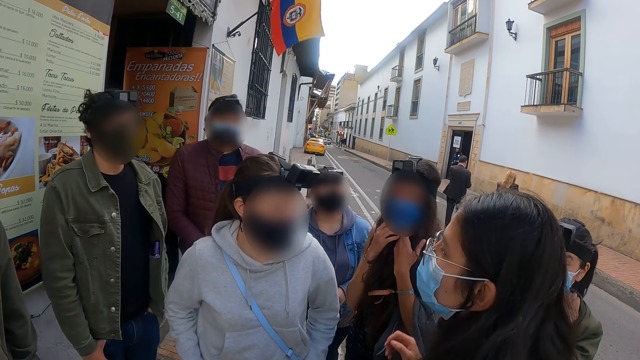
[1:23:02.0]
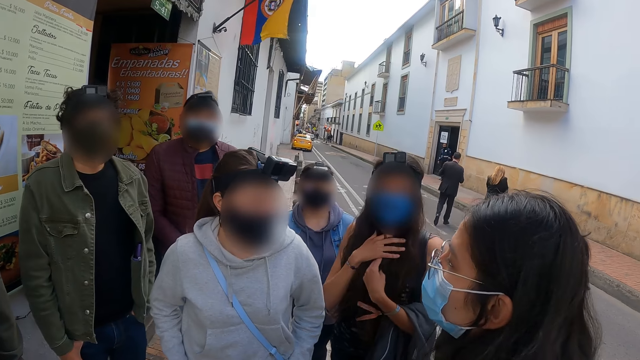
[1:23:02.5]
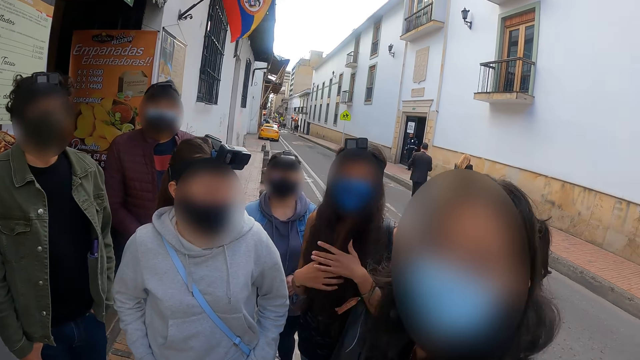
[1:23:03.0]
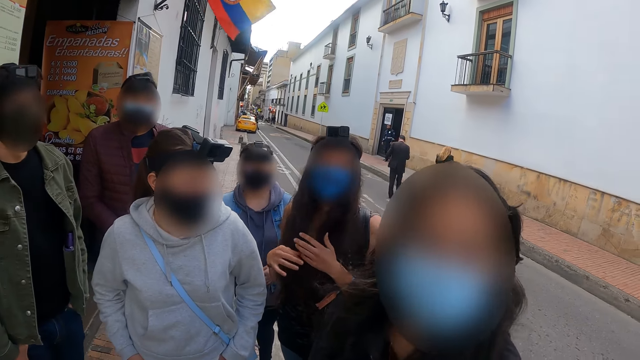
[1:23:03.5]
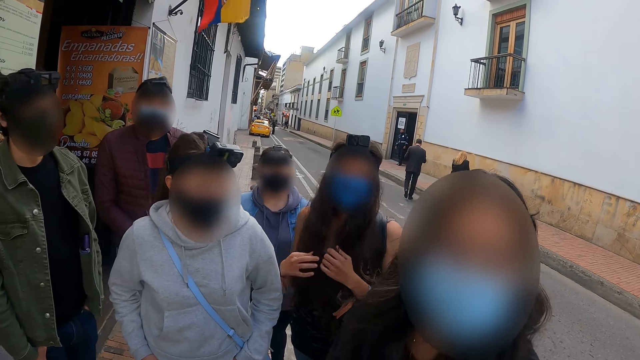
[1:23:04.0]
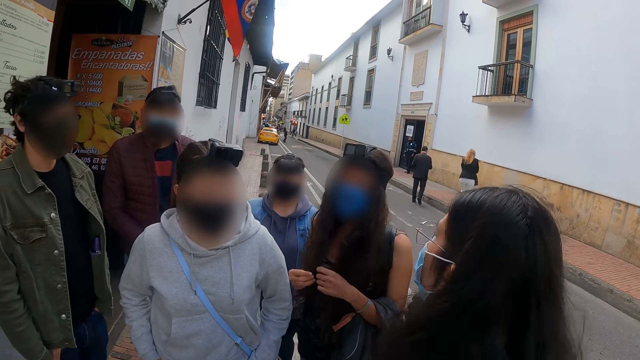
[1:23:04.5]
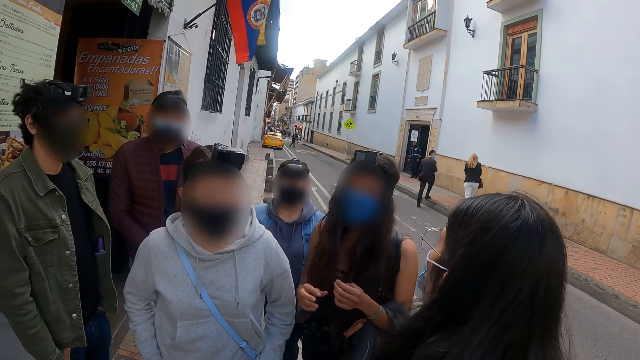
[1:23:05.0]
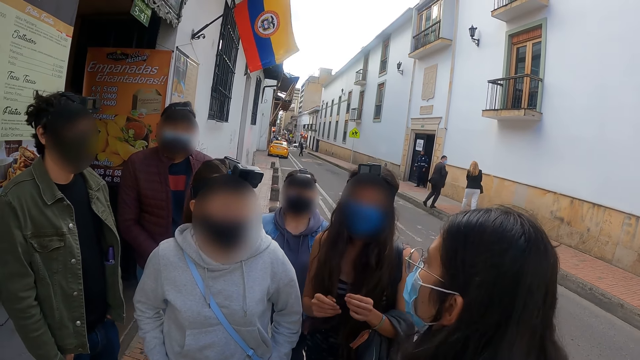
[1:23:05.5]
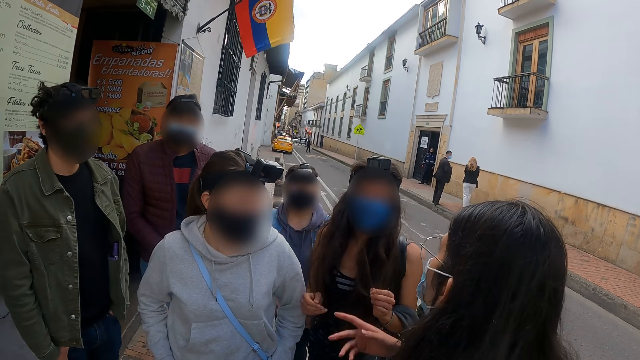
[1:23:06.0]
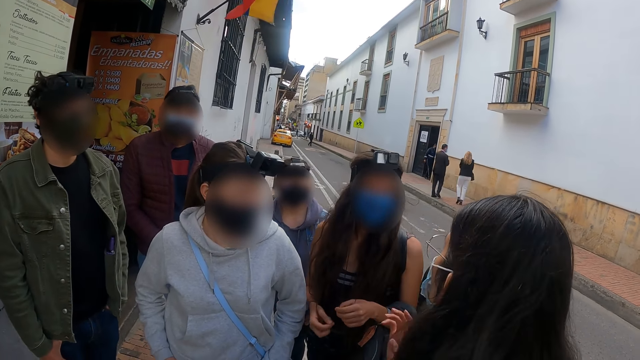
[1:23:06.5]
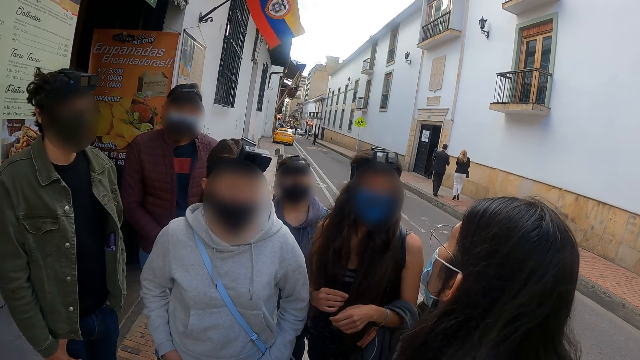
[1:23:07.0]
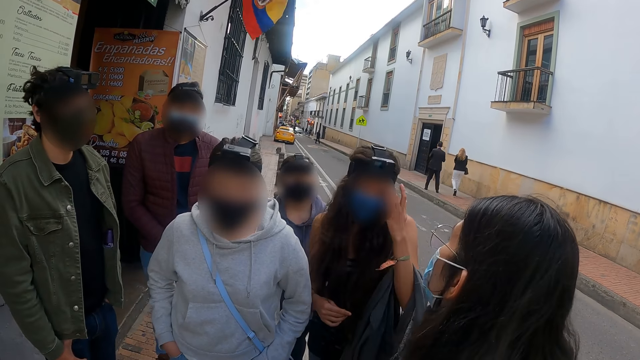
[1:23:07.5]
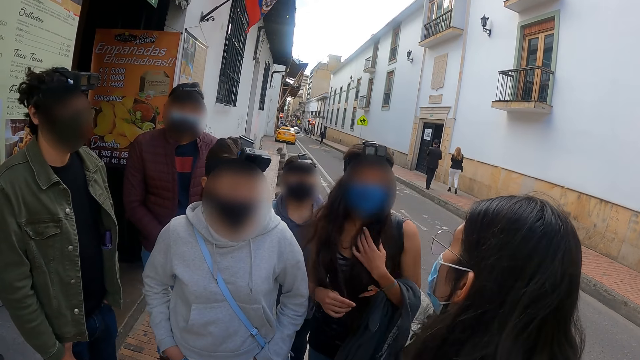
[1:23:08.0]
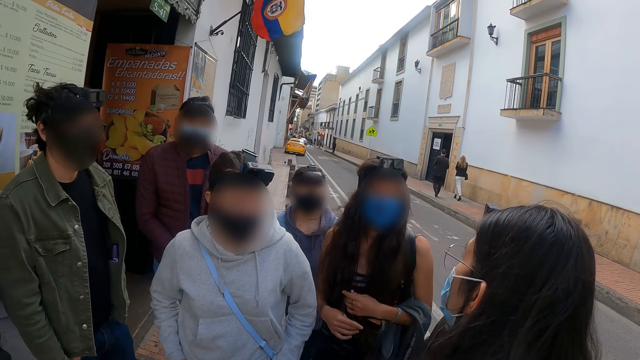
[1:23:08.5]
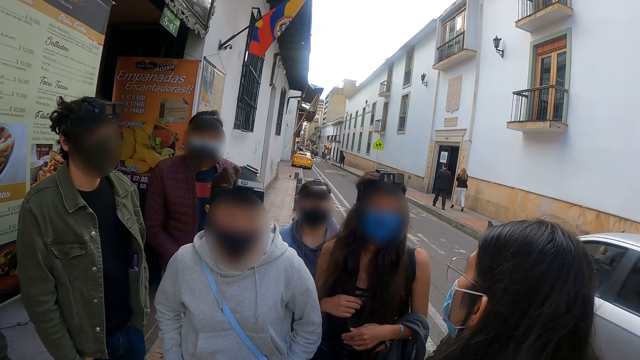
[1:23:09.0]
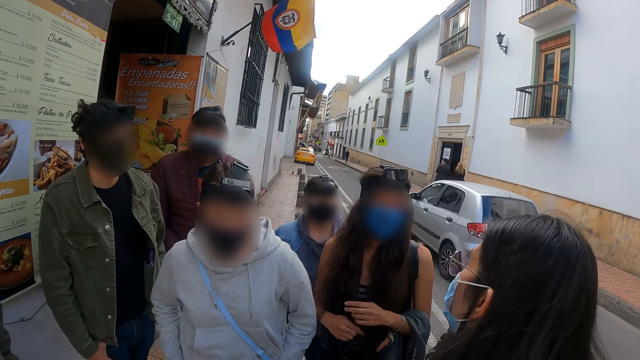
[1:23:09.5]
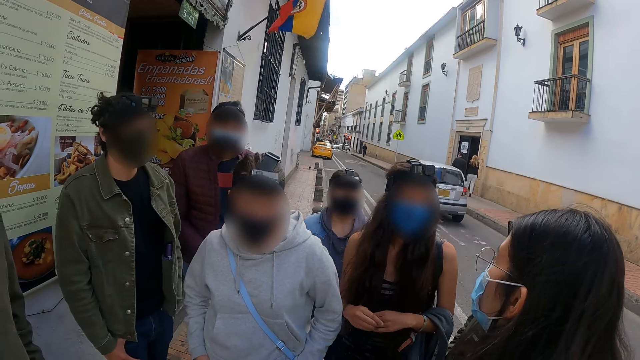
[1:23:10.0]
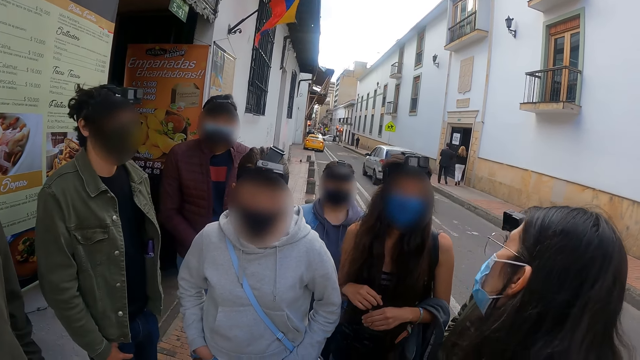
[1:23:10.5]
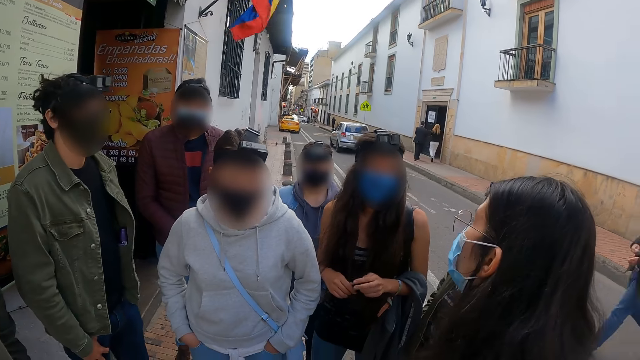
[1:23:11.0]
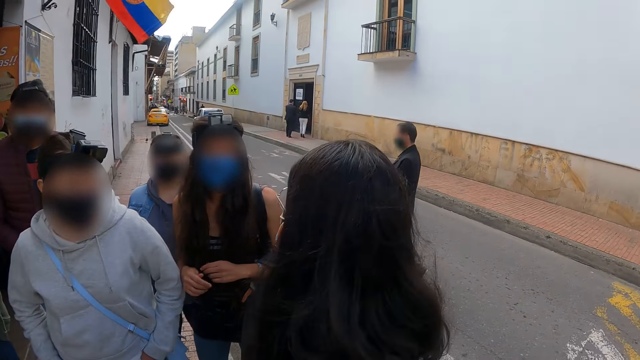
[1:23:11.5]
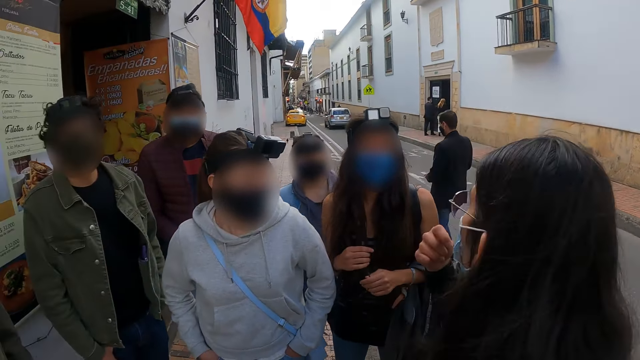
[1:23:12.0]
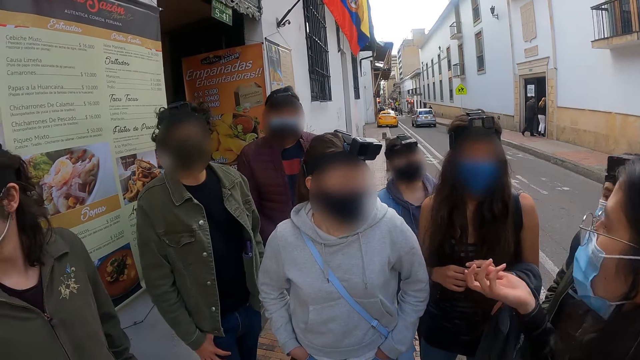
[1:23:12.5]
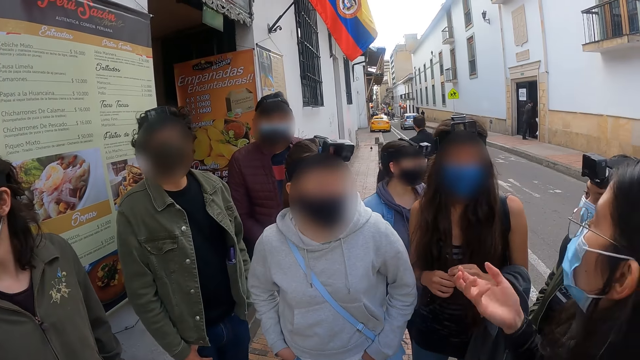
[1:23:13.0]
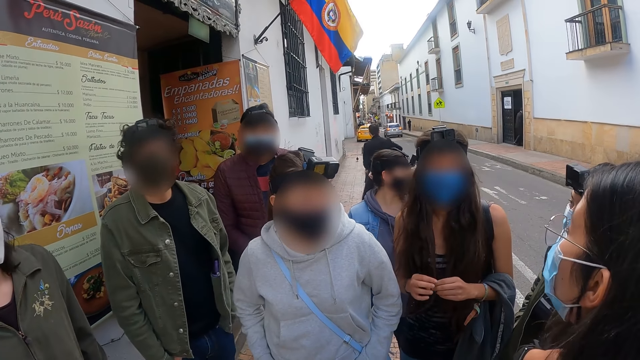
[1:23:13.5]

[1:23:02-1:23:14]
The person stares outside.

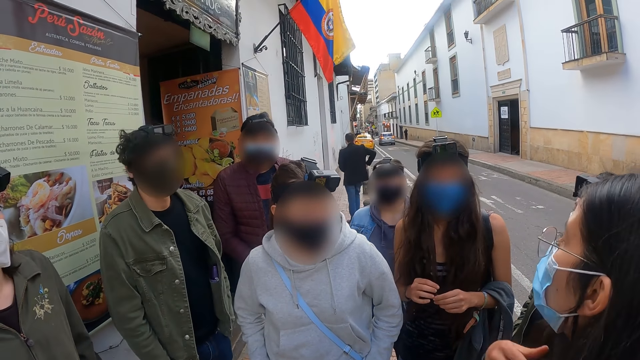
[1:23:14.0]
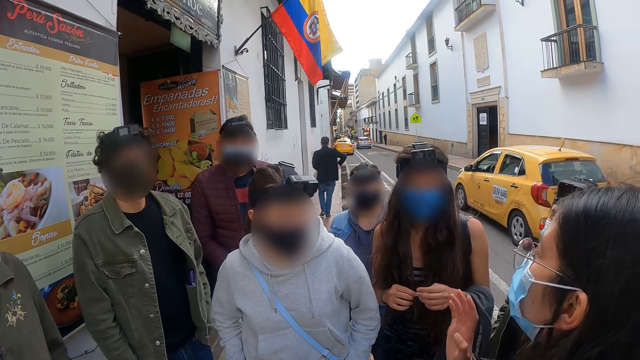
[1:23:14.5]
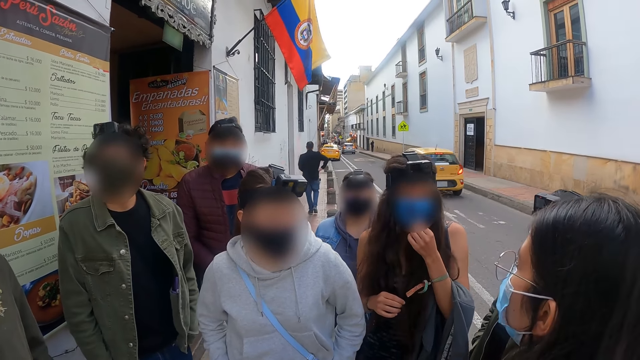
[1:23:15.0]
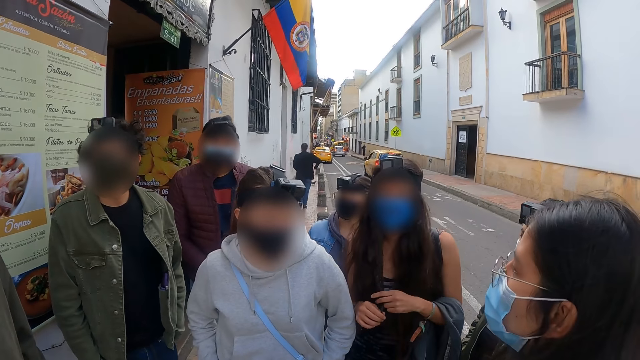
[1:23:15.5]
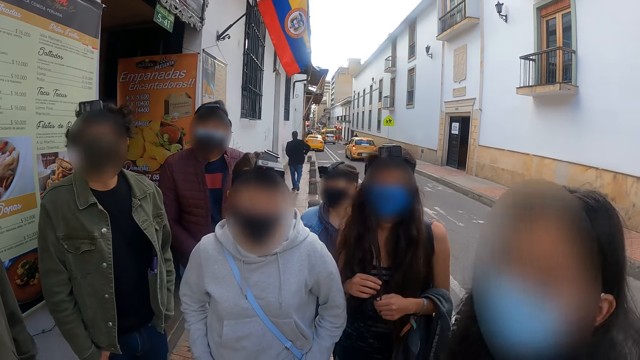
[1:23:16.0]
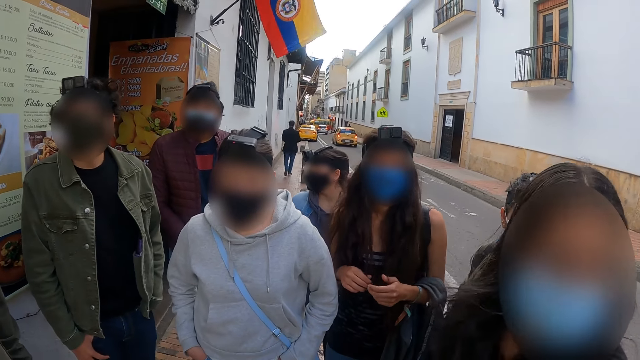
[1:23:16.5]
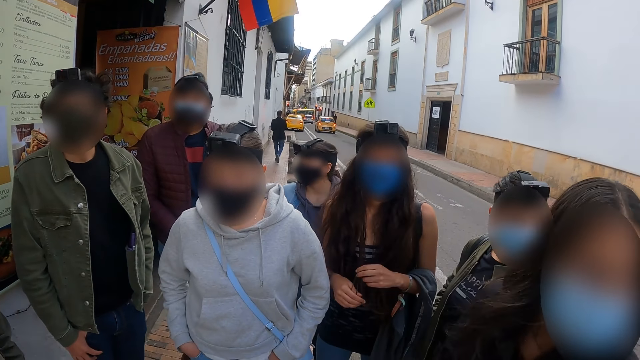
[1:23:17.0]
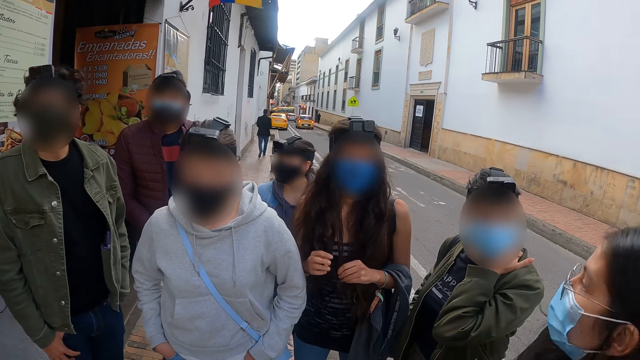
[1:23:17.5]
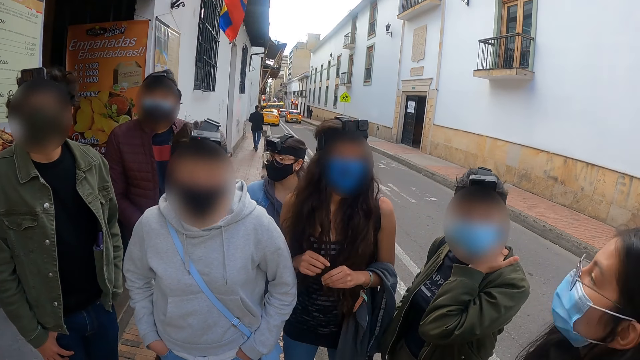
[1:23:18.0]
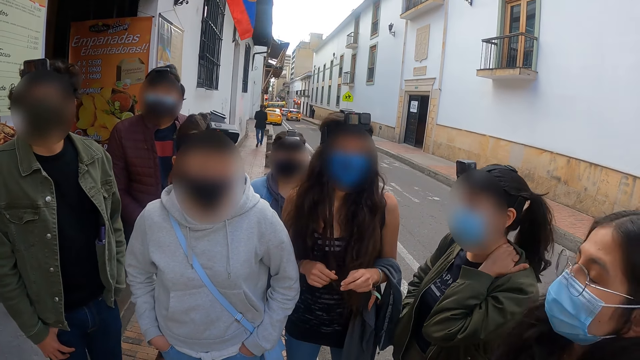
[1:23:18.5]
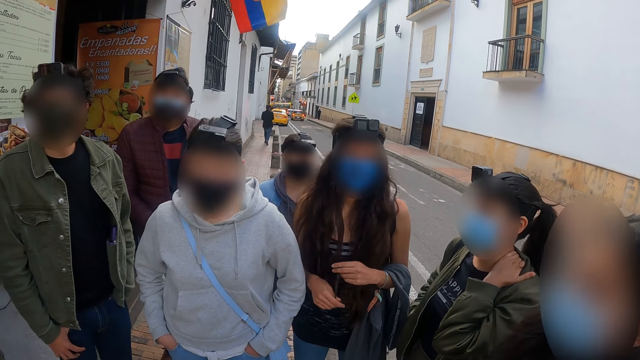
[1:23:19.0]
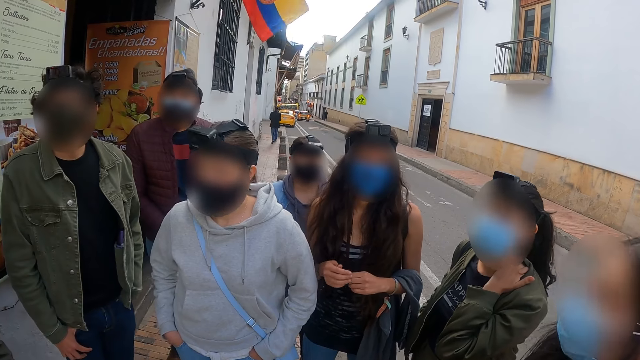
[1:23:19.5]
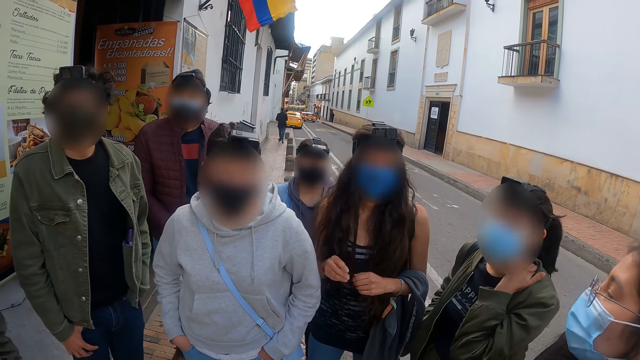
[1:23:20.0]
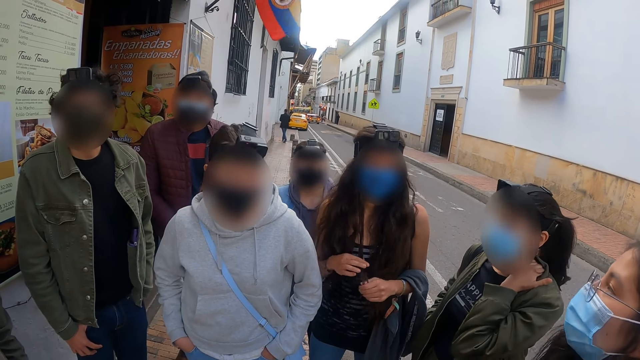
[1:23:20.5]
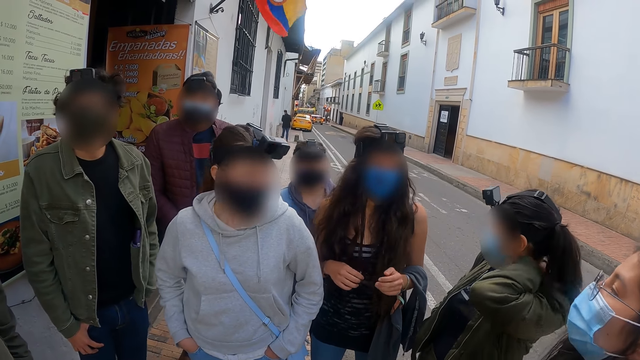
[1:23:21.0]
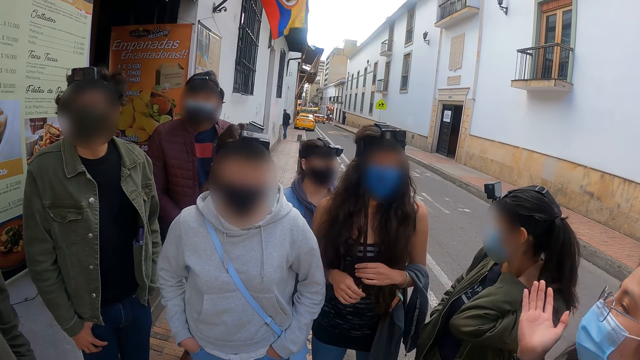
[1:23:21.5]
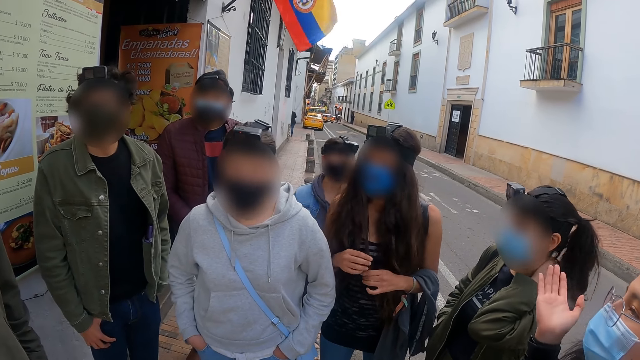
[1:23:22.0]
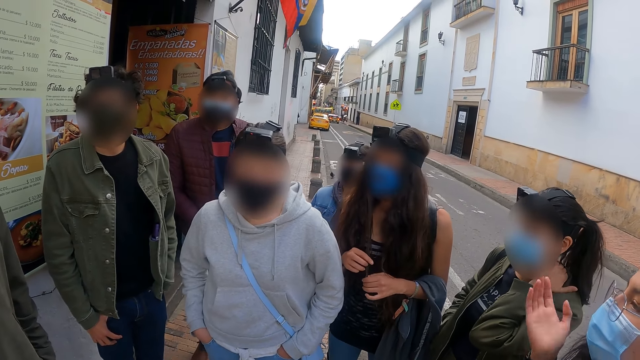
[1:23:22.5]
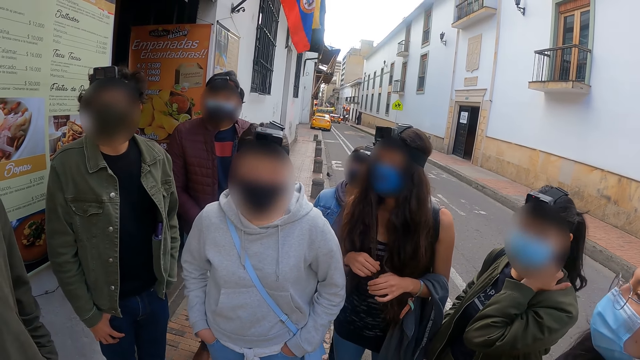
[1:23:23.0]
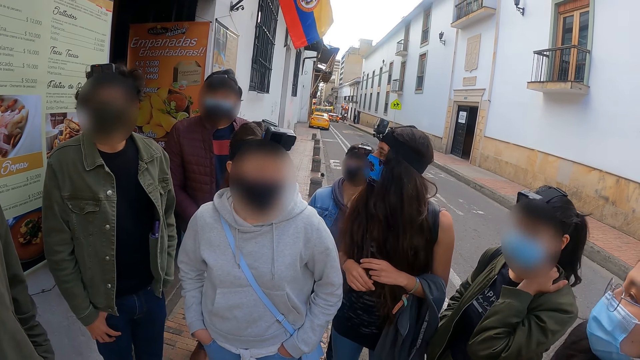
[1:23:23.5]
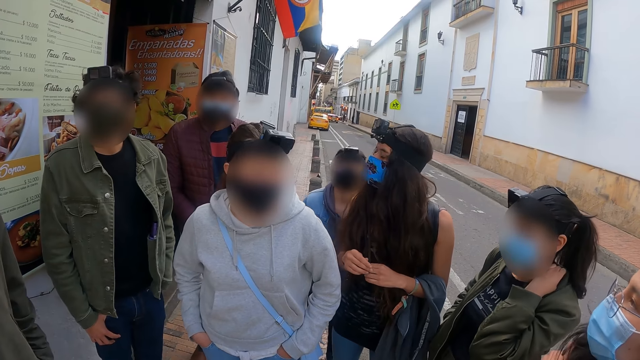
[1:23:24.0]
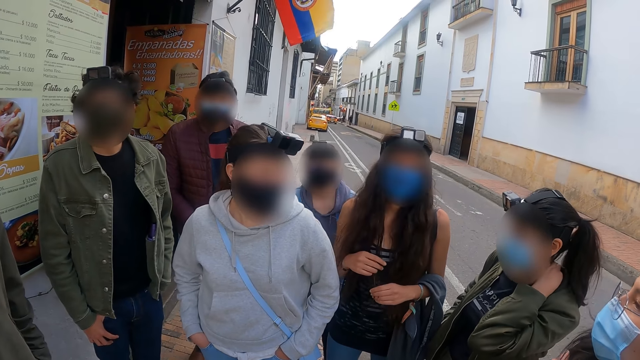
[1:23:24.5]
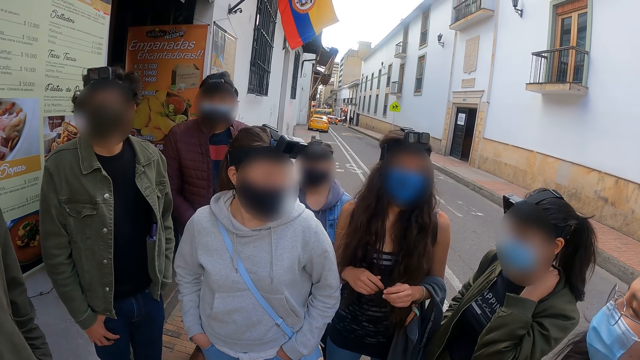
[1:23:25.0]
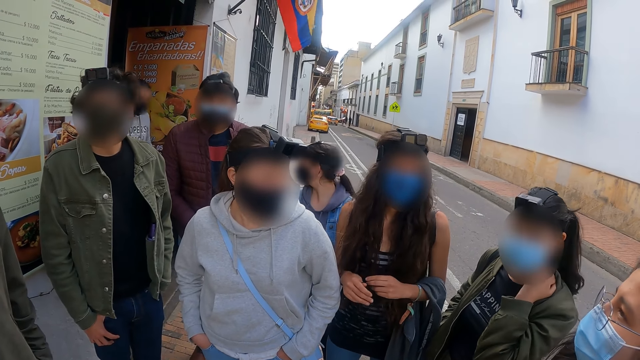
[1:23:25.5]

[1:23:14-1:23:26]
A person moves their left hand.
